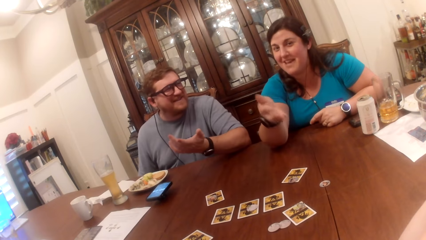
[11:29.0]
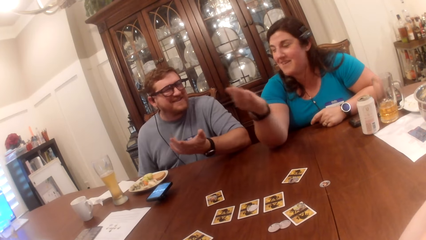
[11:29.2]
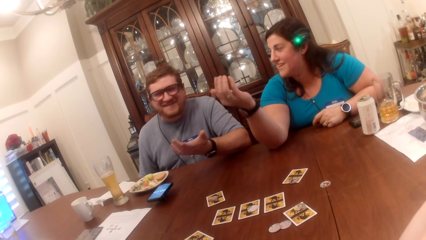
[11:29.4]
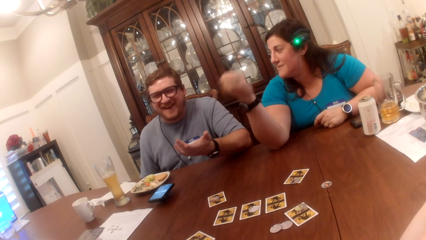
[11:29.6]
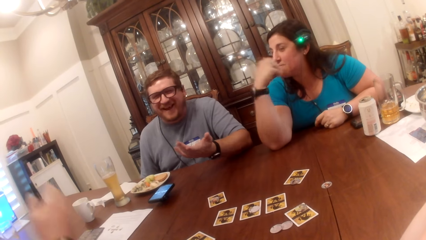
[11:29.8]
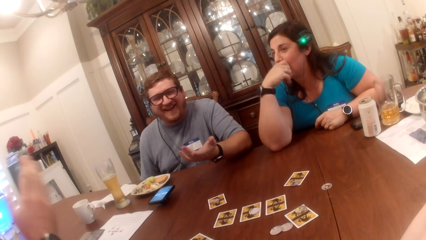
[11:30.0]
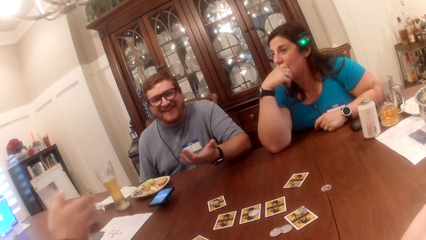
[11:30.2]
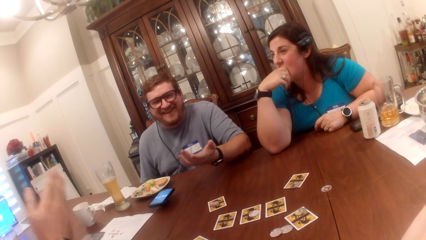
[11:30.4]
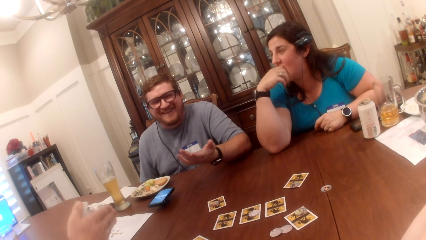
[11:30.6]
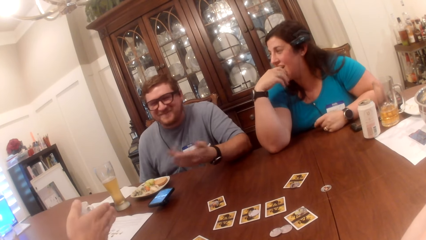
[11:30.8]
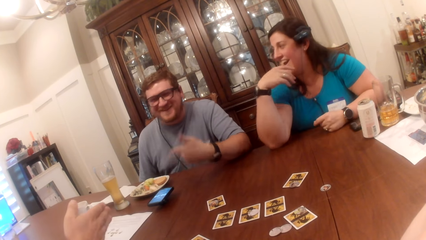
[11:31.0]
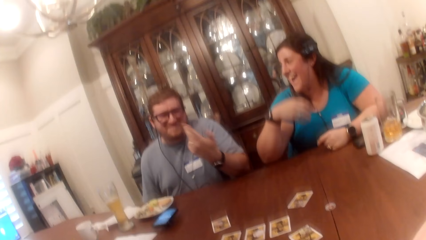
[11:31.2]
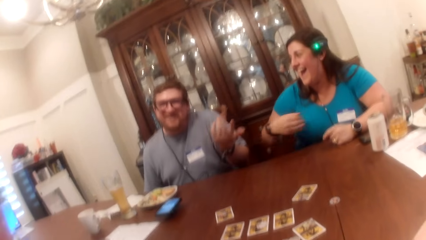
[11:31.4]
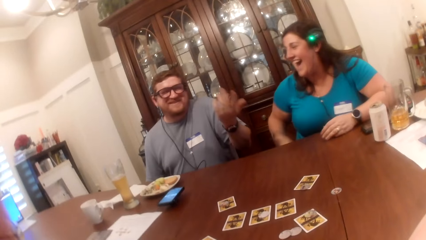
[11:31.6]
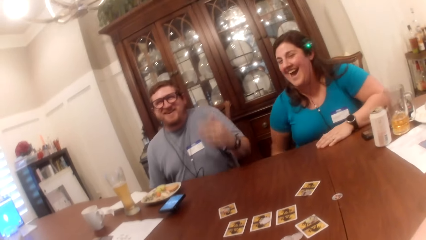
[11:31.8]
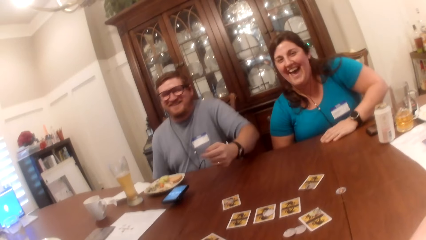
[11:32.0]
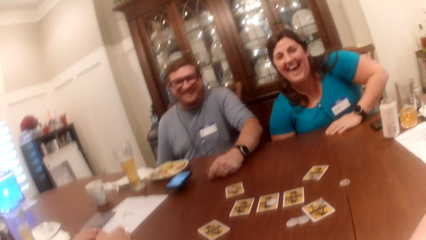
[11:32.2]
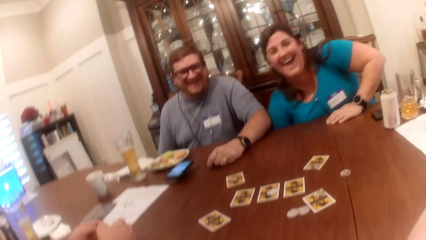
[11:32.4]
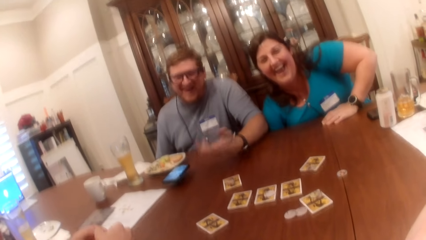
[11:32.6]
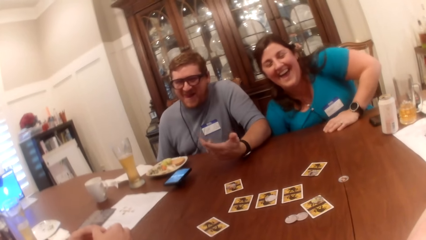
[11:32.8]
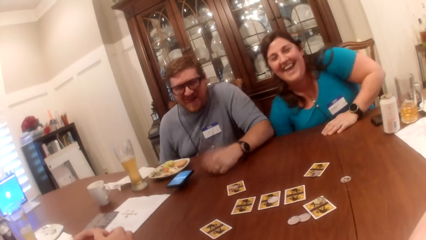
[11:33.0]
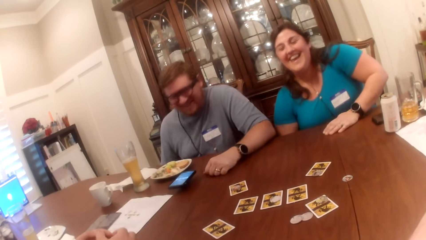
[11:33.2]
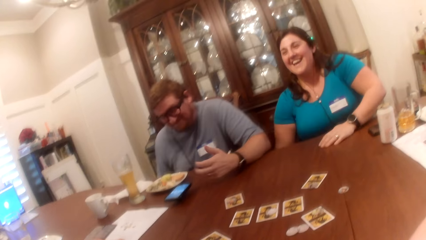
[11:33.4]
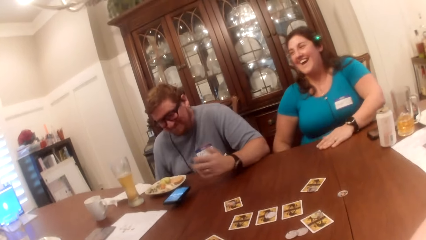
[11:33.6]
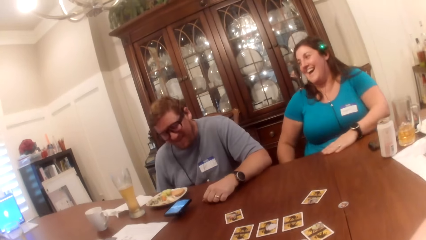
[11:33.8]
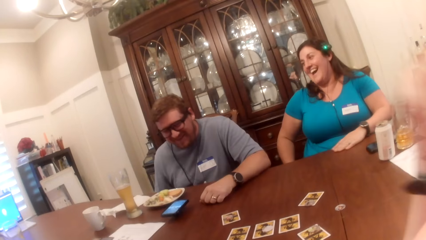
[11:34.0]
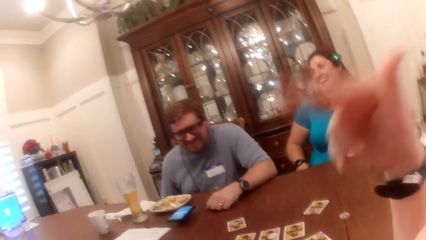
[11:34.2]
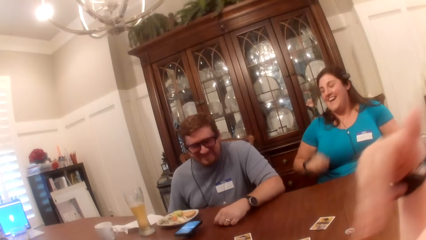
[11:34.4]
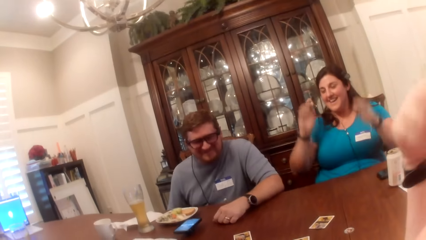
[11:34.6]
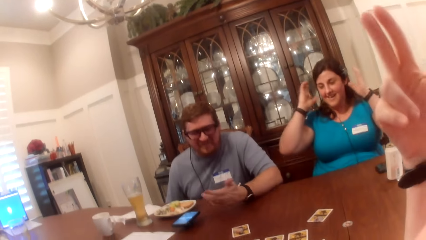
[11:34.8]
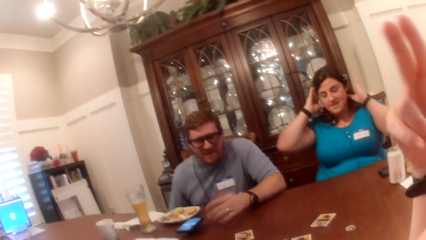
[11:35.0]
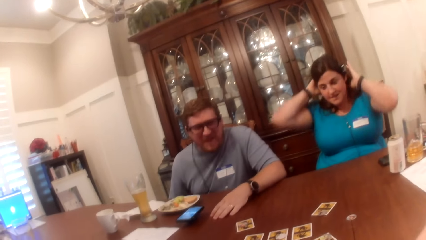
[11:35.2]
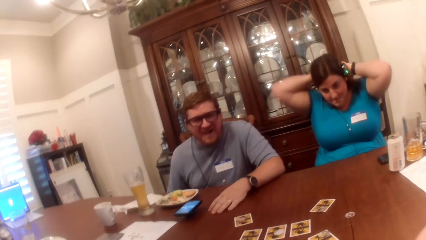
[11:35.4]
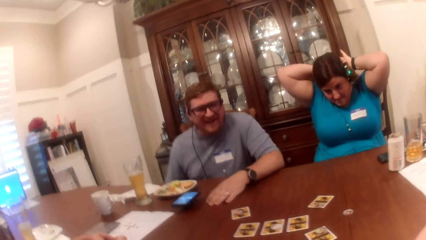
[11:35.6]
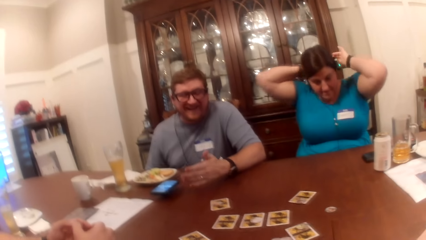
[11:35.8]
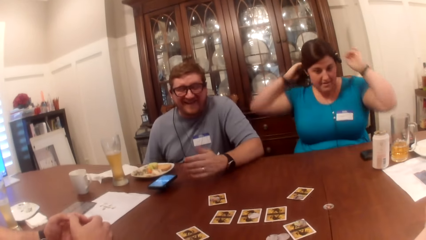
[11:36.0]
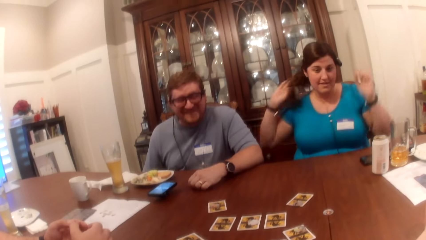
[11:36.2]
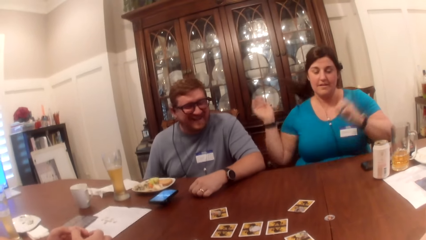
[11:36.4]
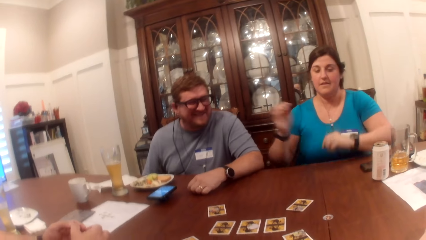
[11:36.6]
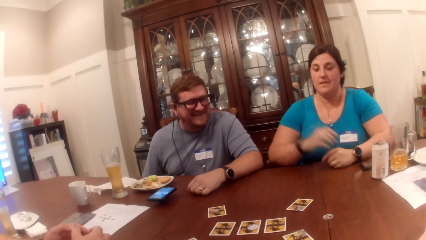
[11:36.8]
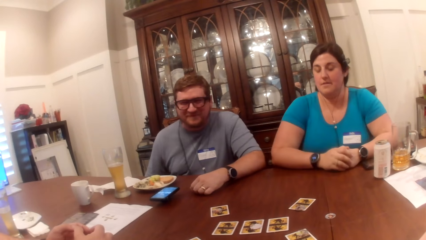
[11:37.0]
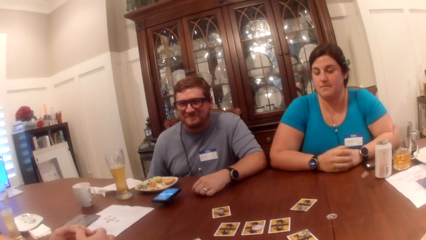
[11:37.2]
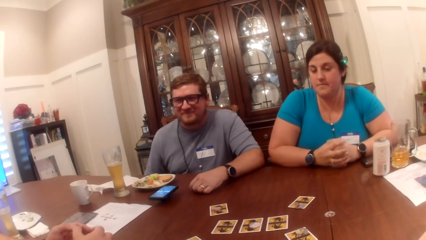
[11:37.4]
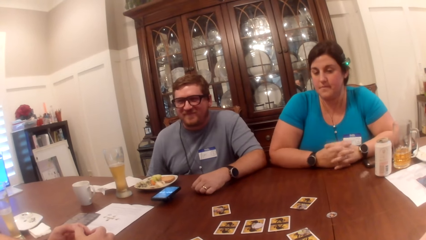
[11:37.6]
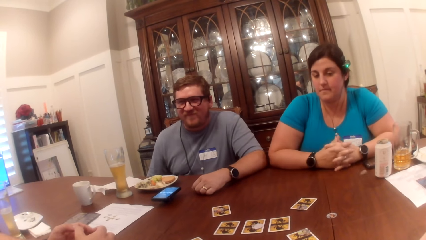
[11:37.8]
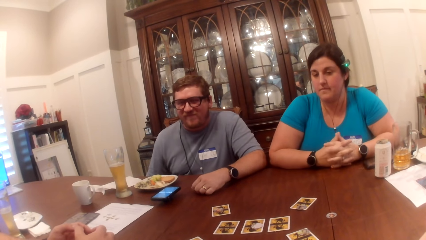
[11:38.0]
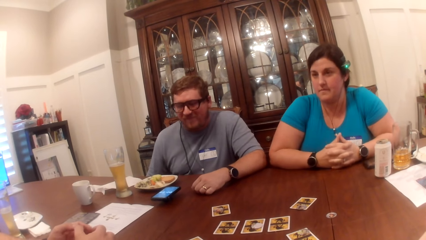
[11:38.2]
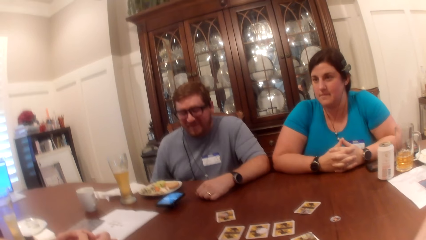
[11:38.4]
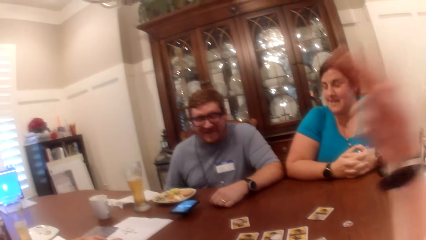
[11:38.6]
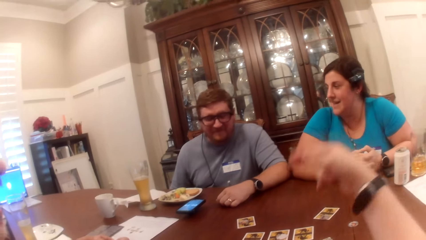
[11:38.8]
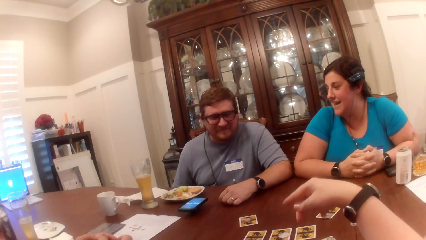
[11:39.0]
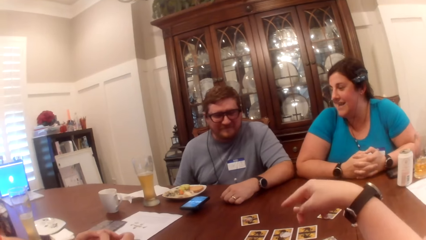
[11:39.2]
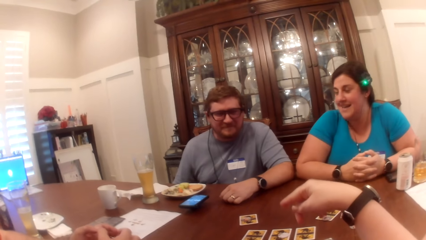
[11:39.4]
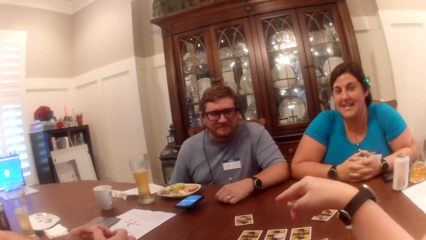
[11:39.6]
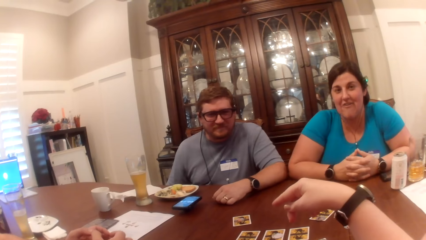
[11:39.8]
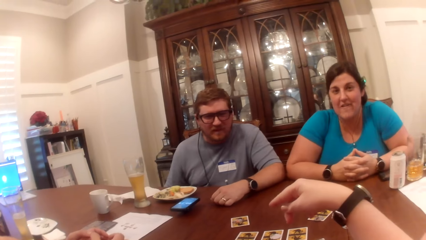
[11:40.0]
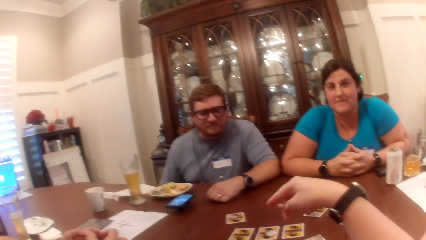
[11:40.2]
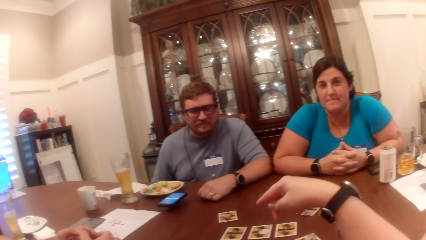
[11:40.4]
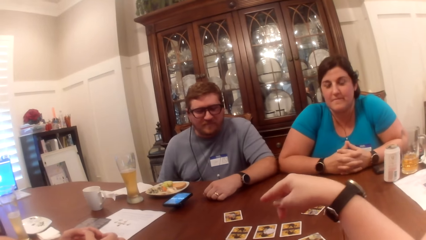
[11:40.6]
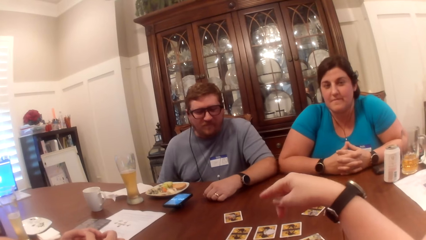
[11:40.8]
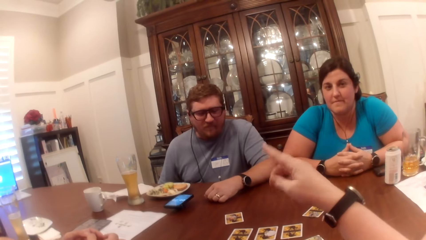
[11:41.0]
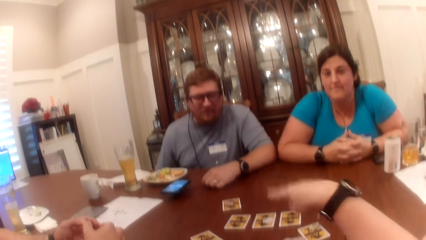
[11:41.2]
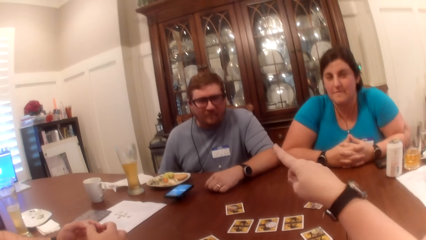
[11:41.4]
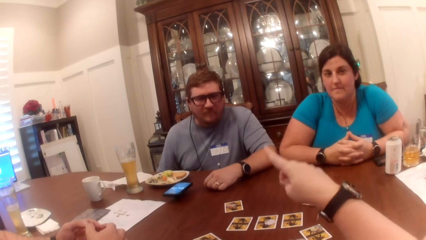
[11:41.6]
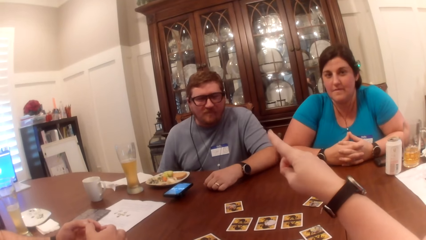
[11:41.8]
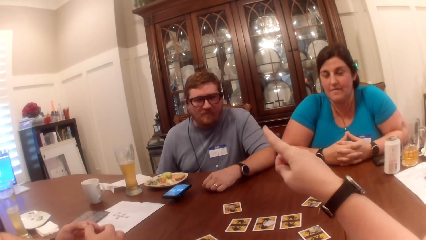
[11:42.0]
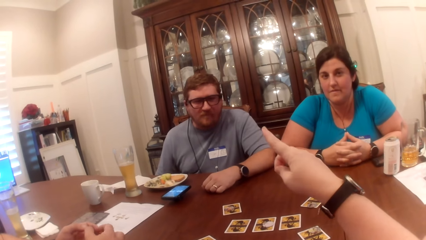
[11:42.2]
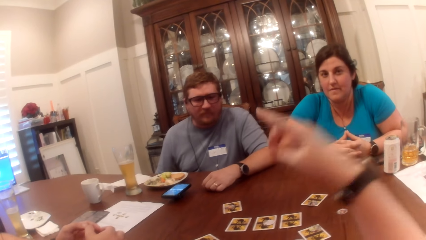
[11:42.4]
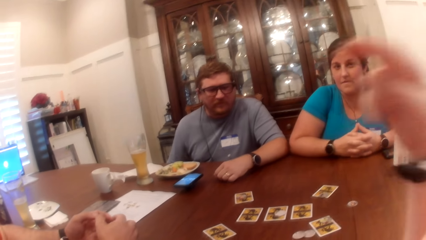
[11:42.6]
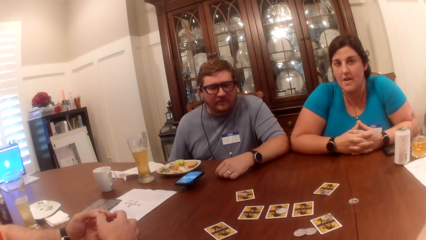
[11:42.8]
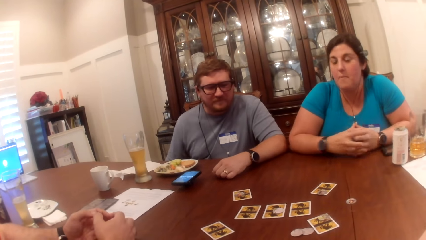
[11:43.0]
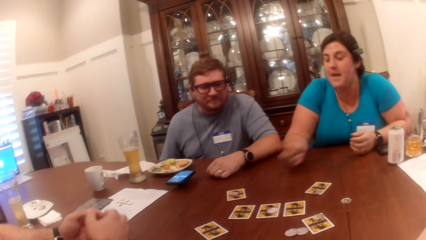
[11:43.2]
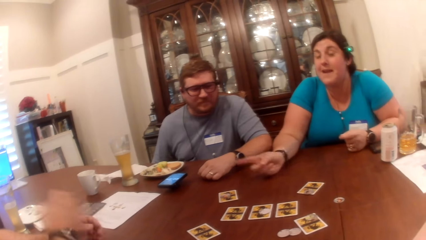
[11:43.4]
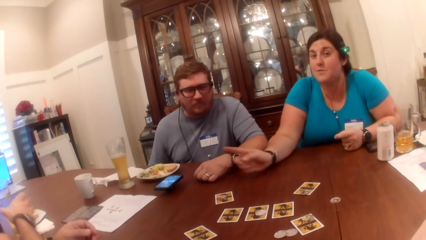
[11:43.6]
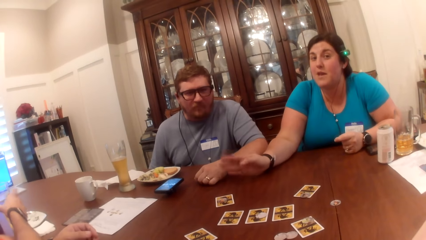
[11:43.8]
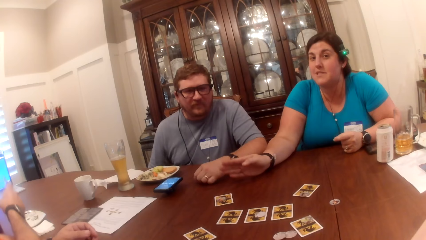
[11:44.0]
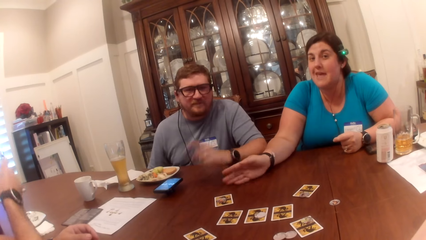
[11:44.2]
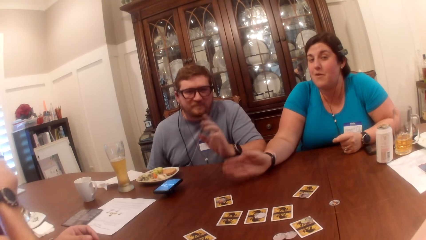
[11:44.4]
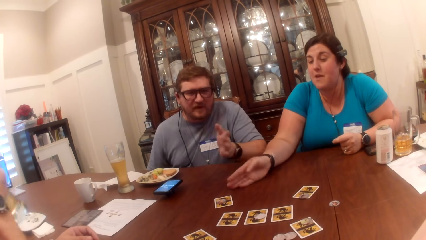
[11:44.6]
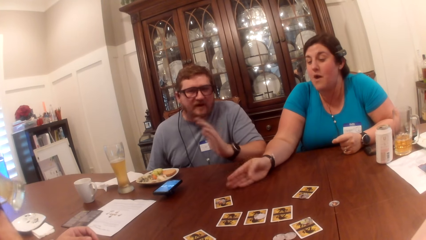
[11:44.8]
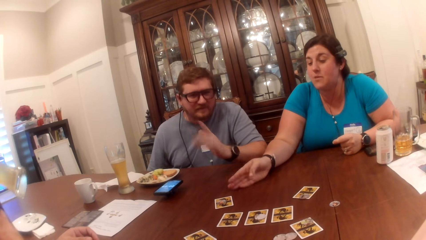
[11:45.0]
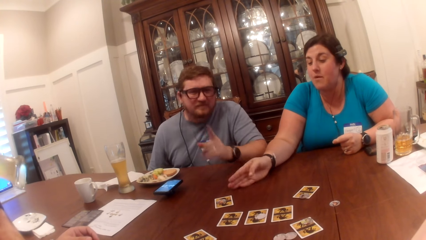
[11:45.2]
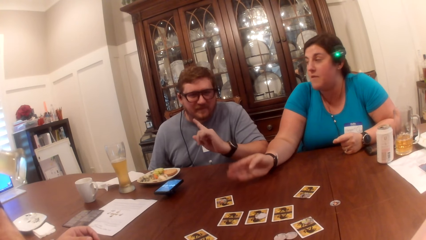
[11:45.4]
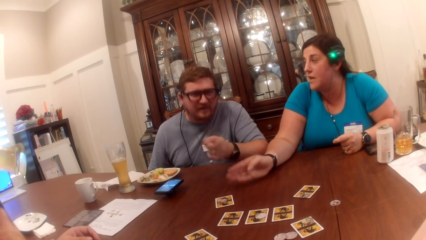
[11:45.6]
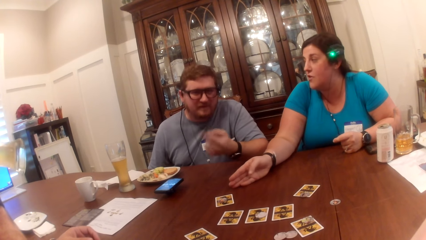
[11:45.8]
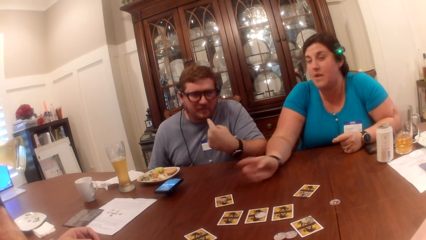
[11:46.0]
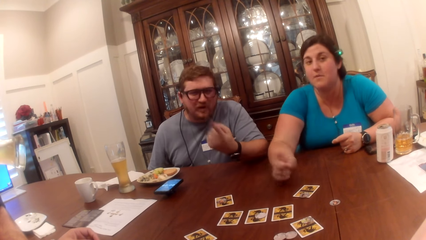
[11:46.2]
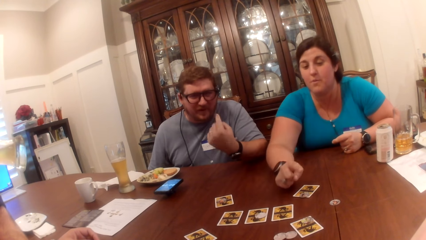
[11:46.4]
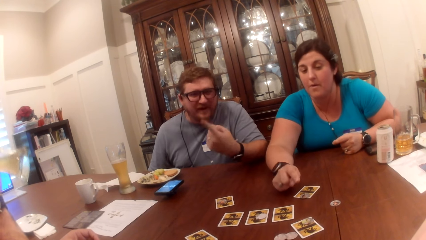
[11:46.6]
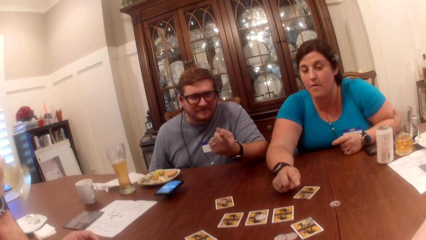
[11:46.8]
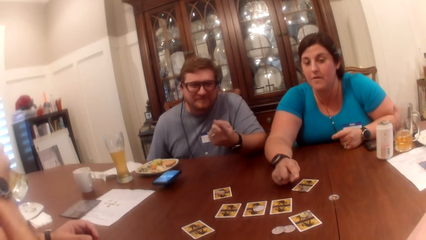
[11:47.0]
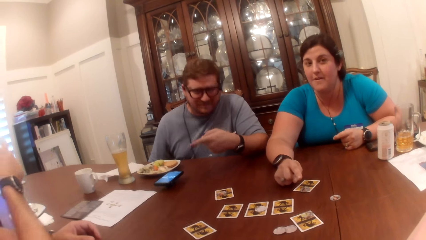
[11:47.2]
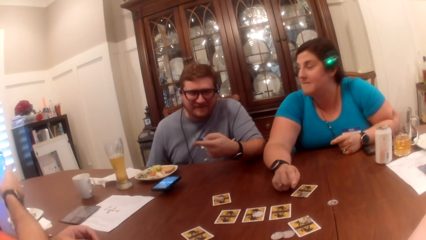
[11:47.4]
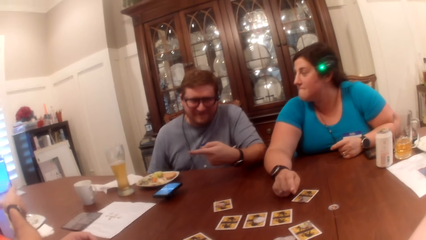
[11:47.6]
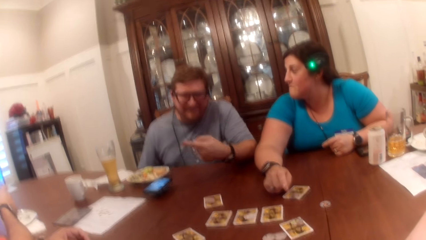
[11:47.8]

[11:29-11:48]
The camera wearer talks to a man. A woman adjusts her hair with both hands. The camera wearer points at the table. They look at the man and the woman.
